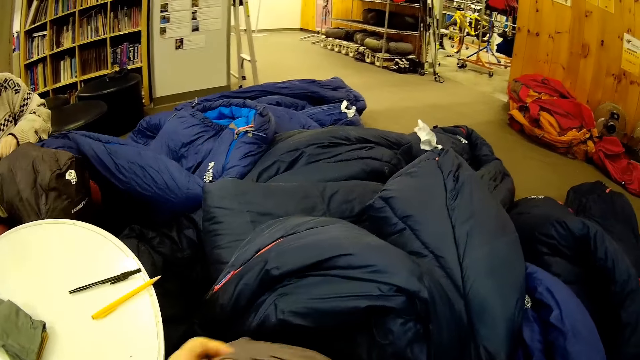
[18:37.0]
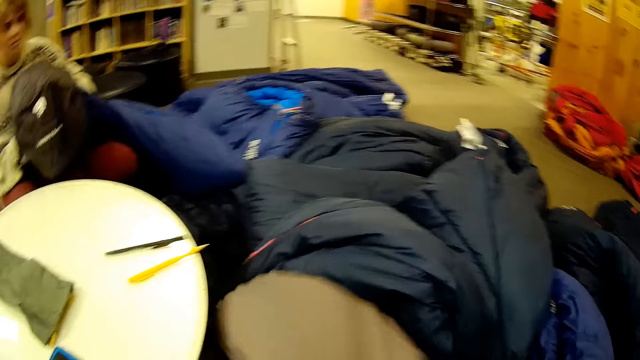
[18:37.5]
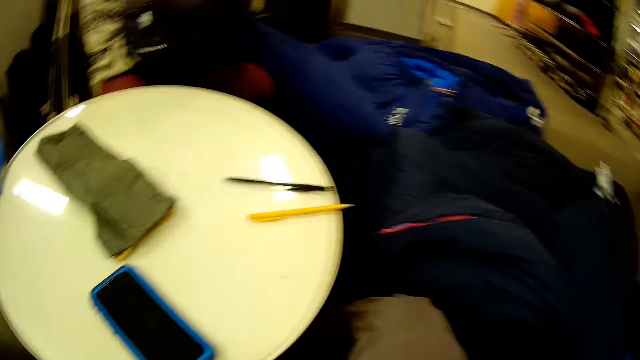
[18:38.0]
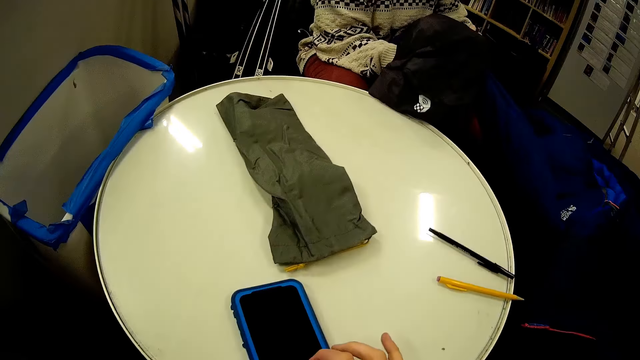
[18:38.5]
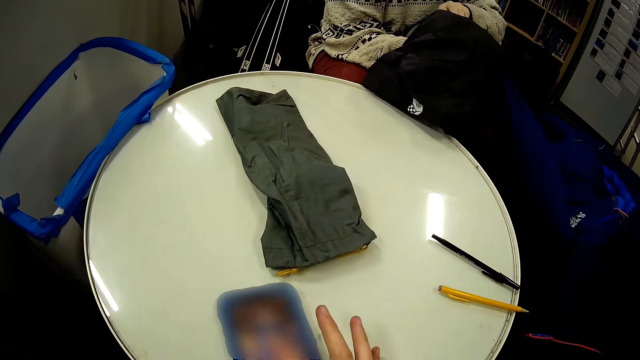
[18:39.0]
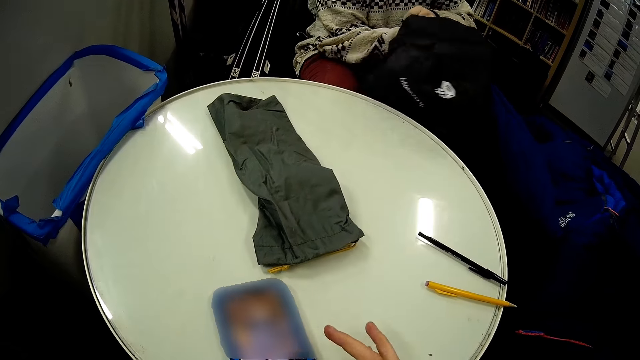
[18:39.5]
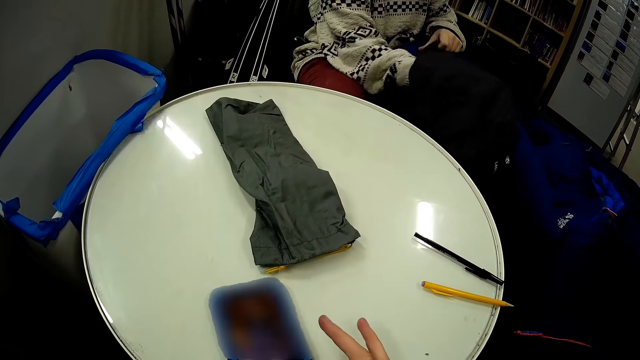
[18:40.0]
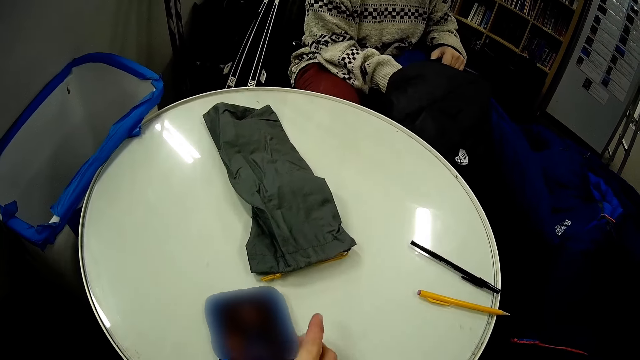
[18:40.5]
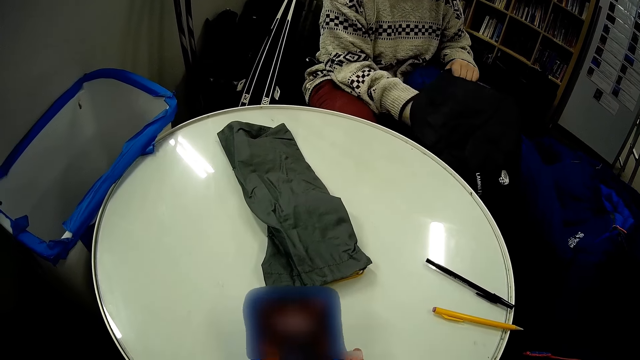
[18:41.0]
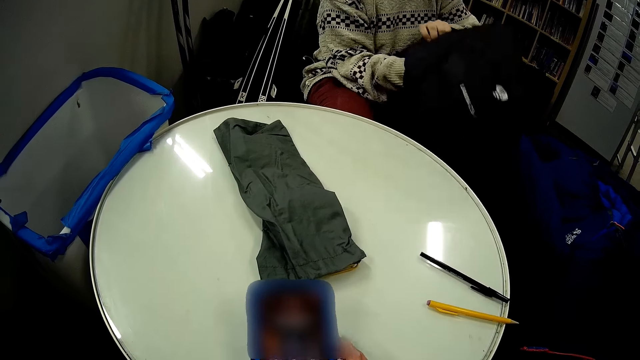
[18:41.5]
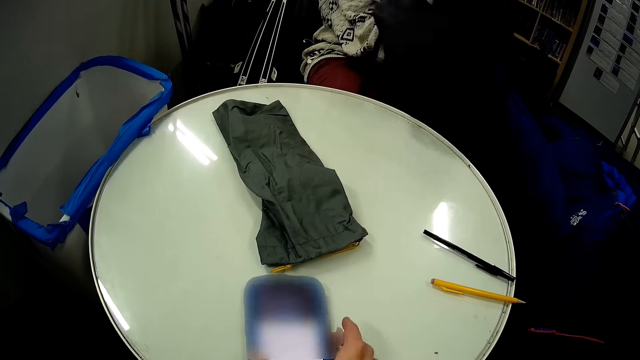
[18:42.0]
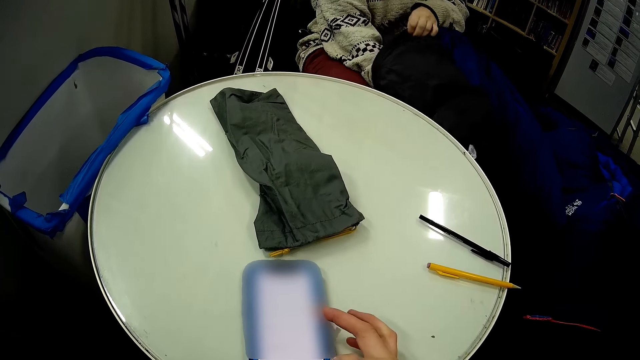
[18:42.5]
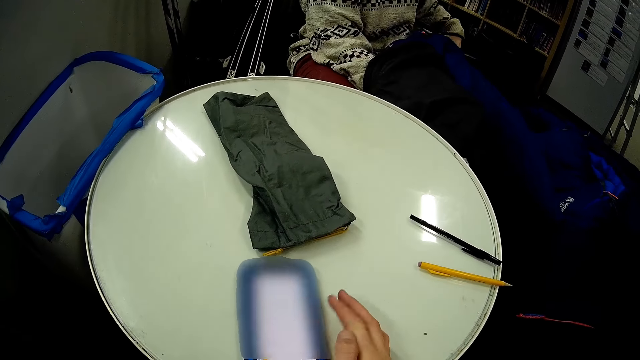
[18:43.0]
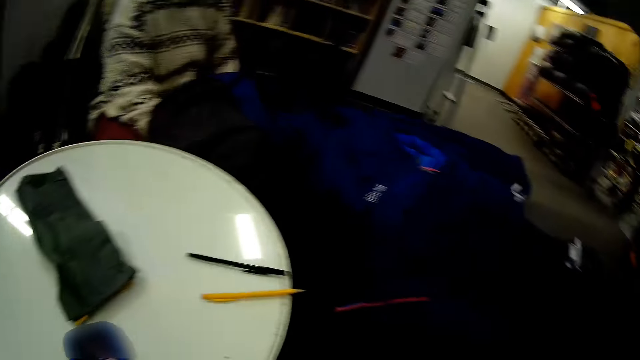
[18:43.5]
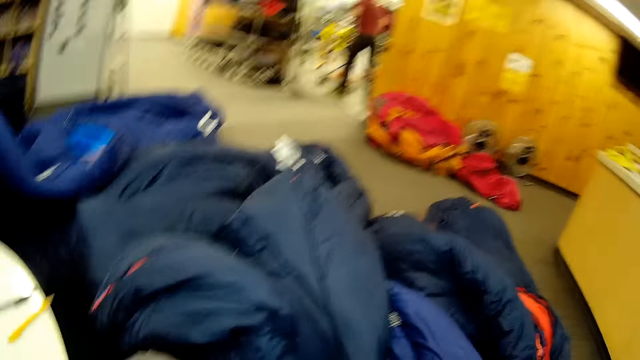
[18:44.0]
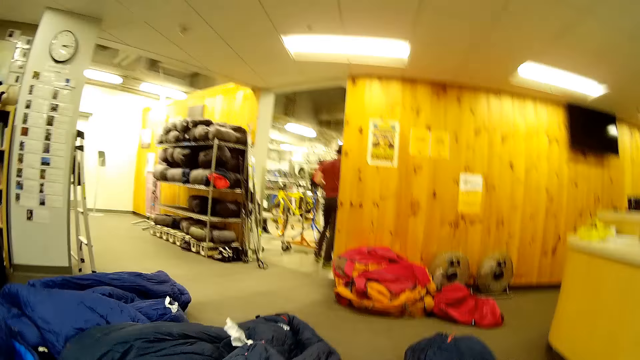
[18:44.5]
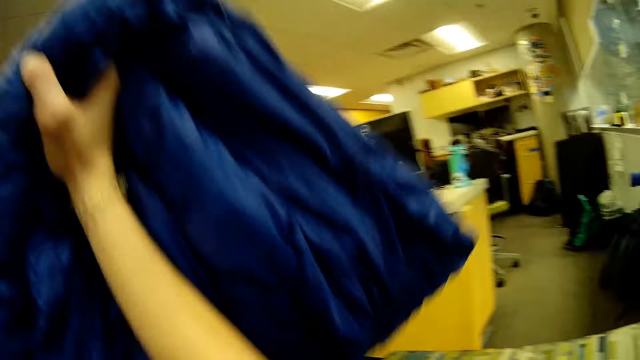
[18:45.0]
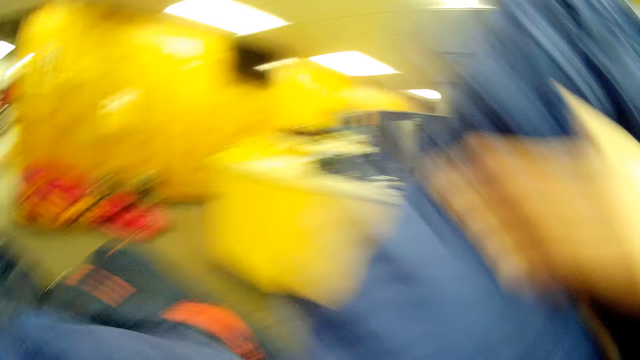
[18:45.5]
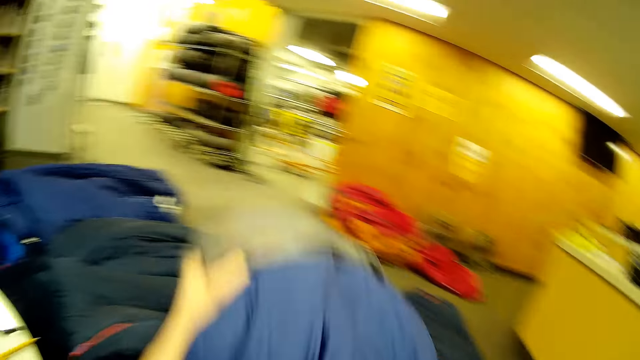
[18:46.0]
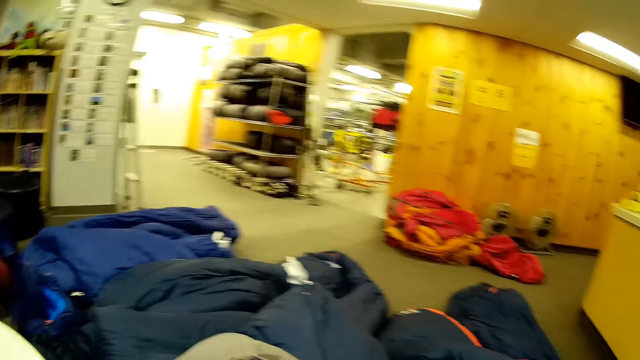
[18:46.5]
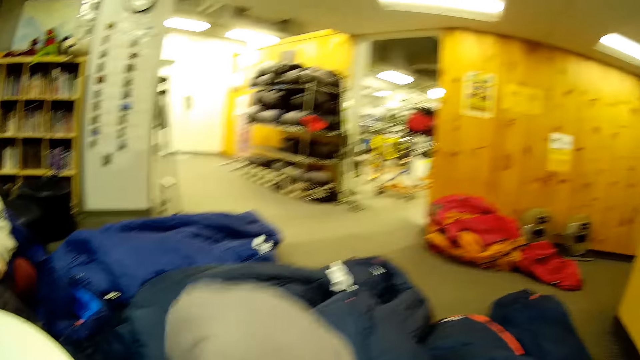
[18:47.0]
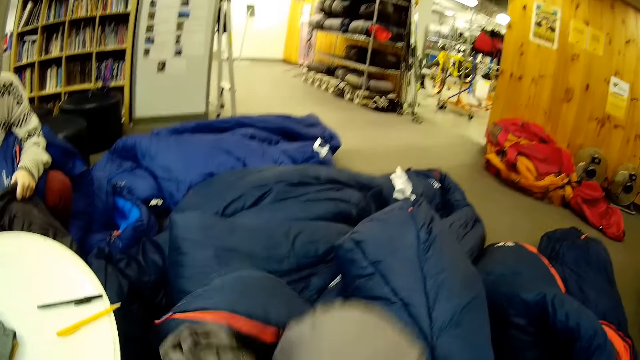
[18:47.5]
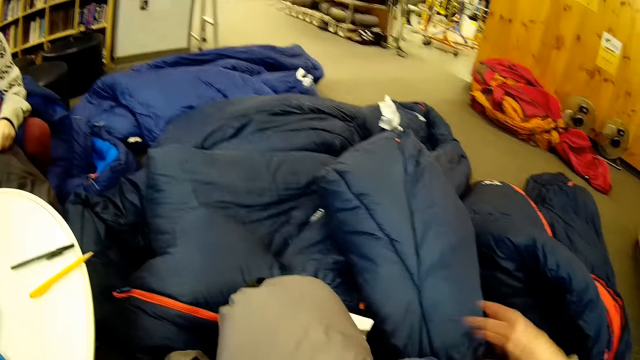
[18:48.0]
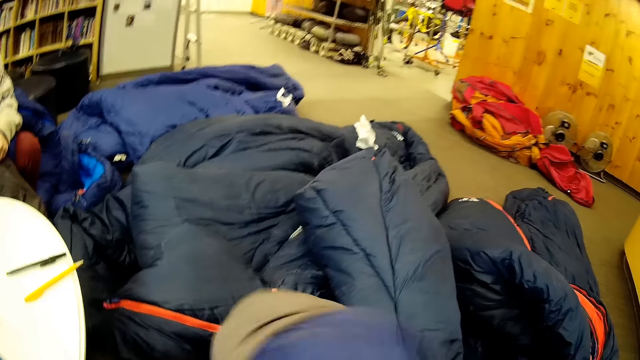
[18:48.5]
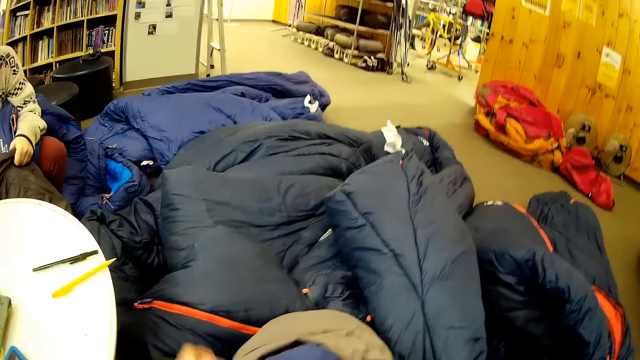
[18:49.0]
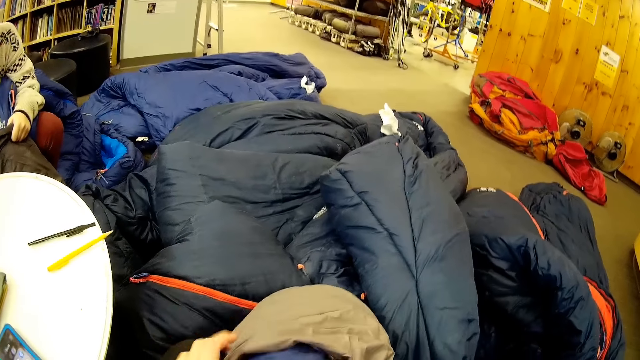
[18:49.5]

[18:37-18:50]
The camera wearer scrolls the phone. They pick up the jacket.

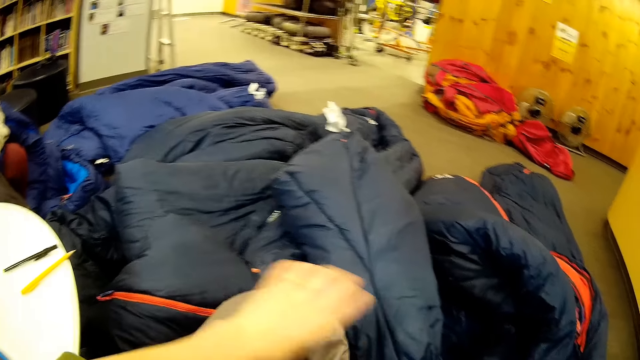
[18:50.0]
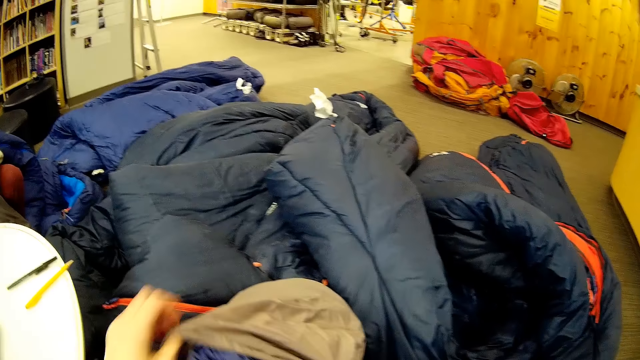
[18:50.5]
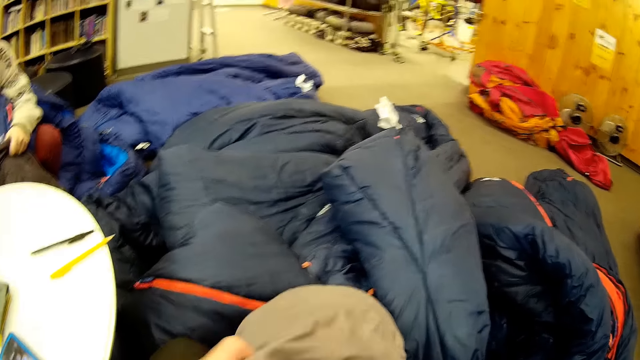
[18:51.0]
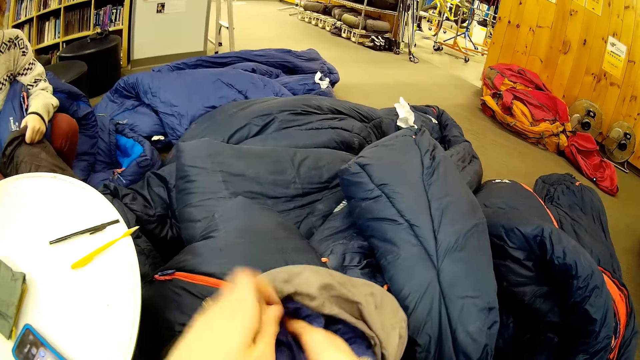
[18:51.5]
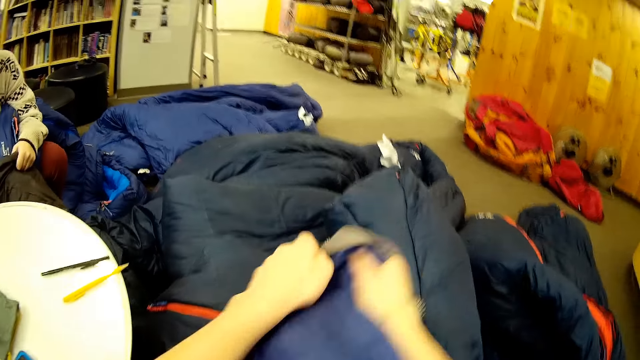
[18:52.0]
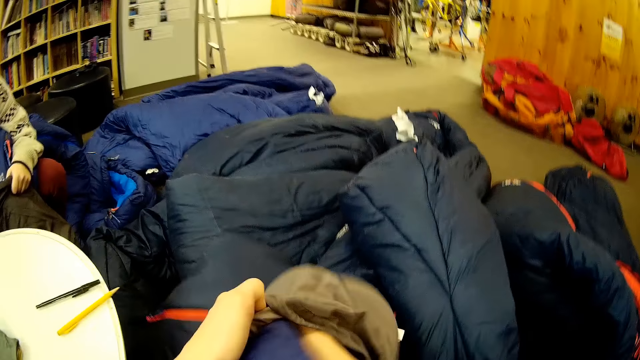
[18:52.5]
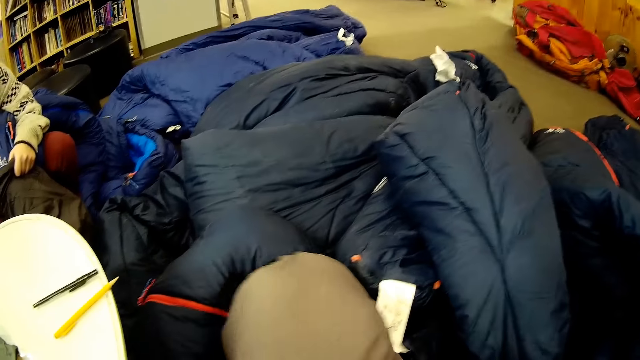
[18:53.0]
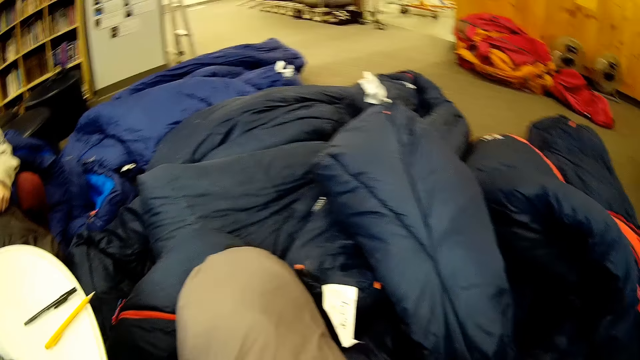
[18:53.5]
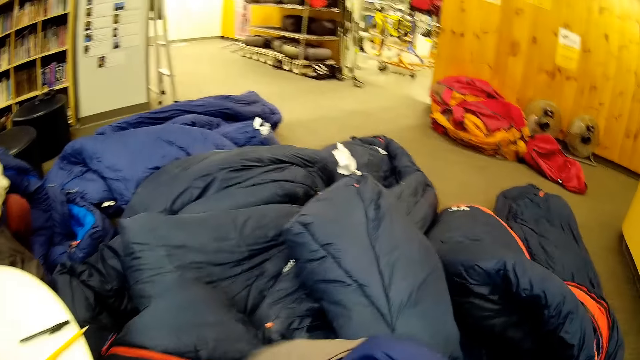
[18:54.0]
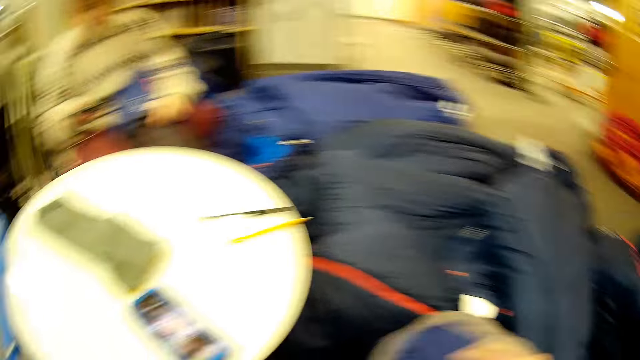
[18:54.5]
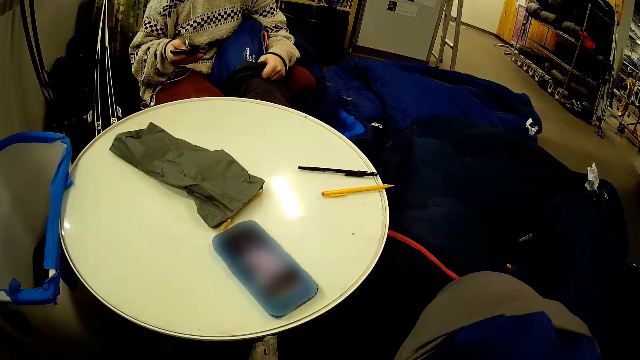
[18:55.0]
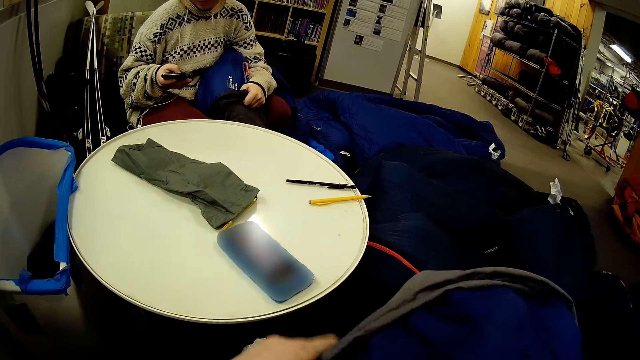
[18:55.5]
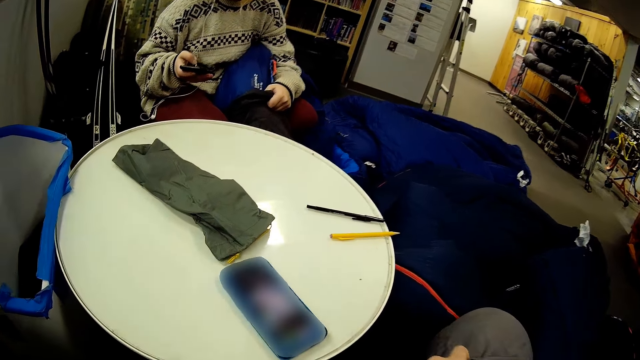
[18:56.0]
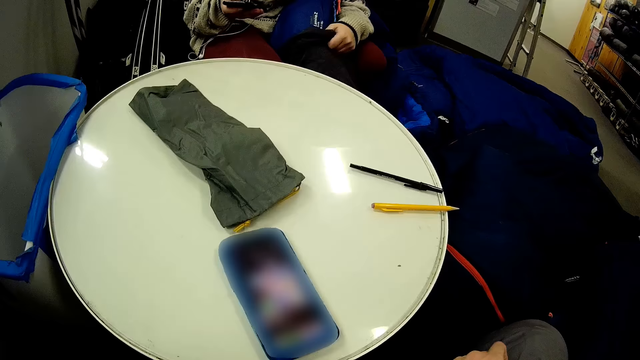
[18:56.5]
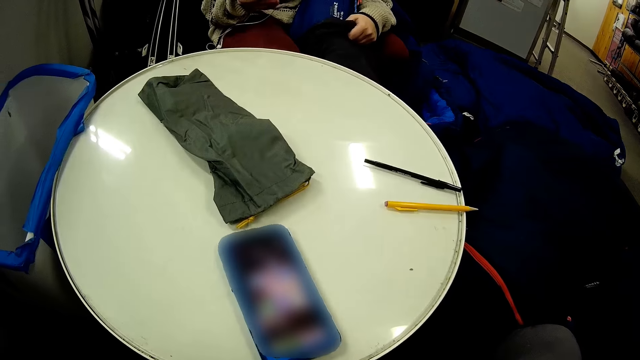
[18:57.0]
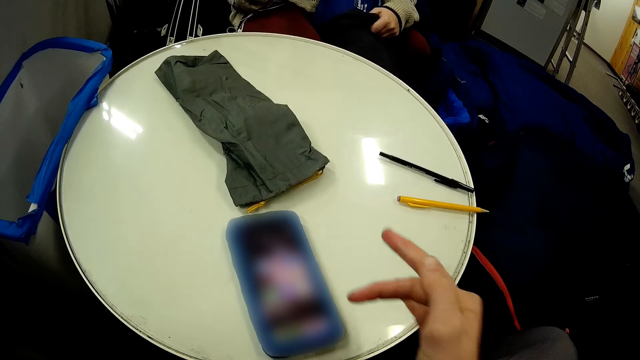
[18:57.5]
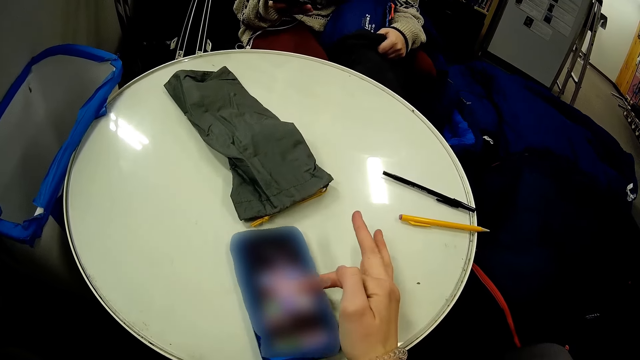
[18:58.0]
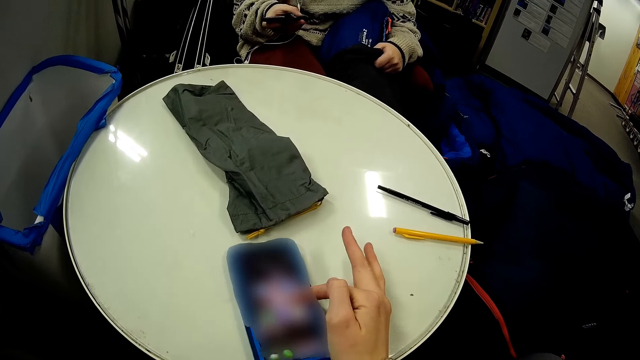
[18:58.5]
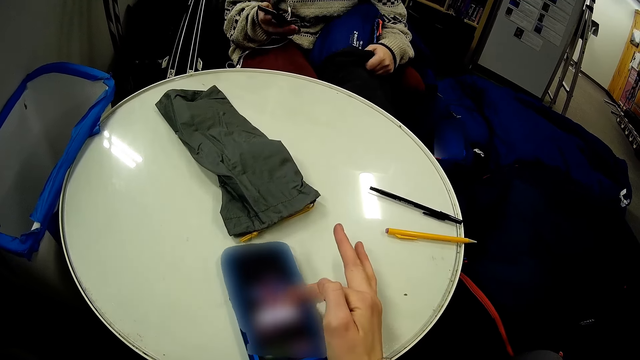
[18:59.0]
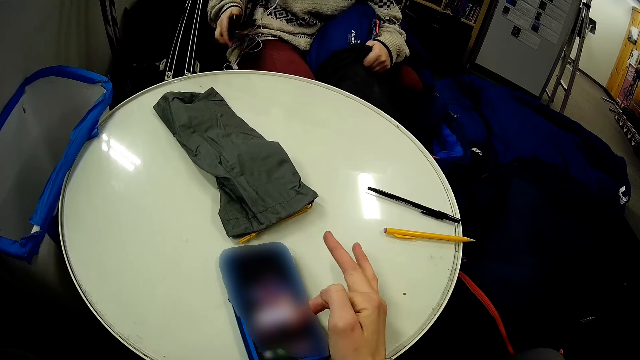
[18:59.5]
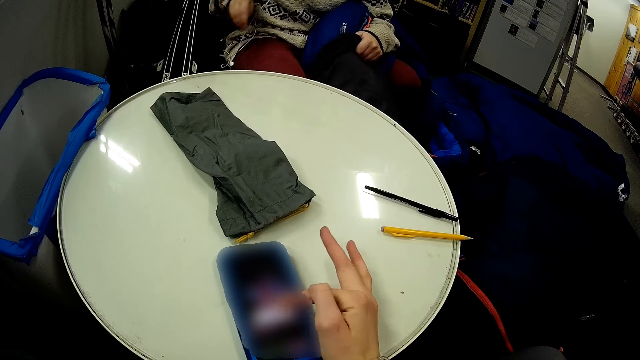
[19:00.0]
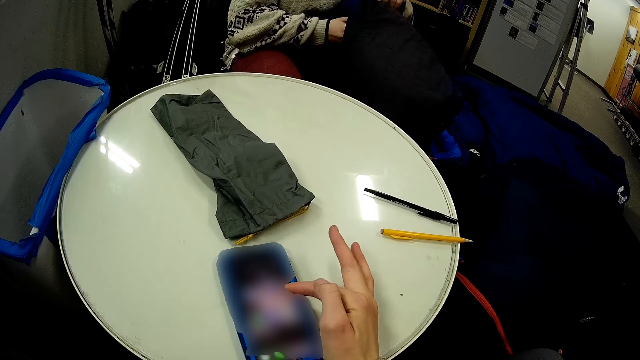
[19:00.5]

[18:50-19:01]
The camera wearer puts the jacket in the bag. They scroll the phone.
